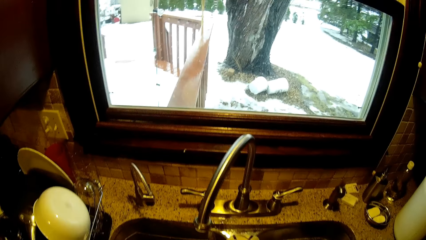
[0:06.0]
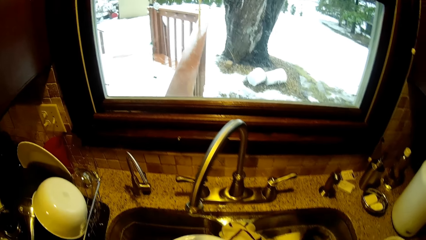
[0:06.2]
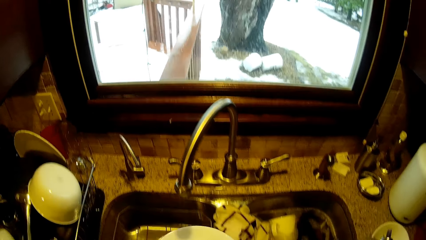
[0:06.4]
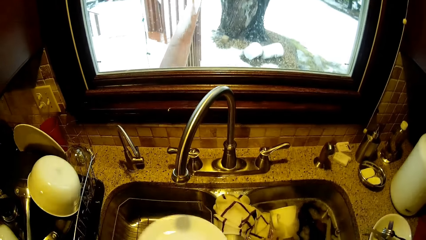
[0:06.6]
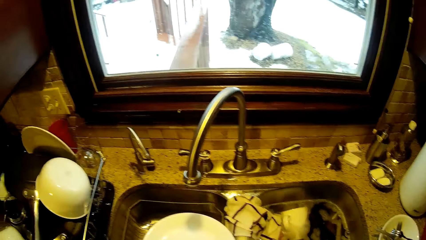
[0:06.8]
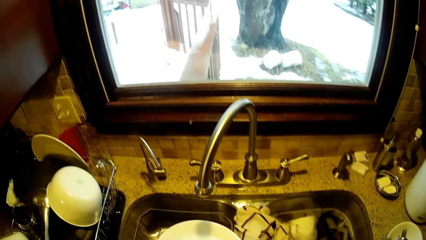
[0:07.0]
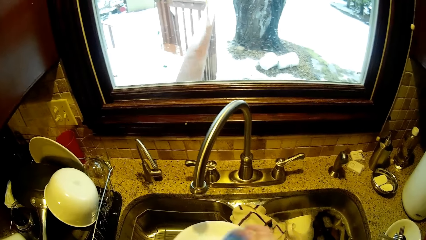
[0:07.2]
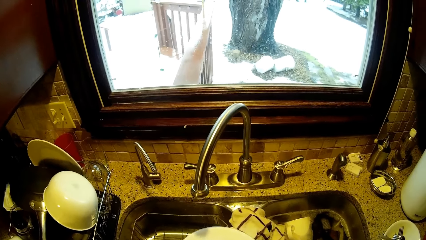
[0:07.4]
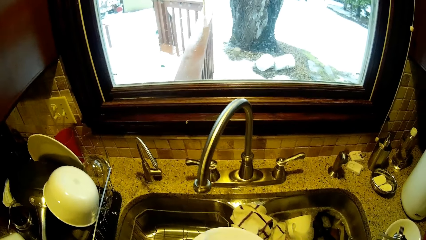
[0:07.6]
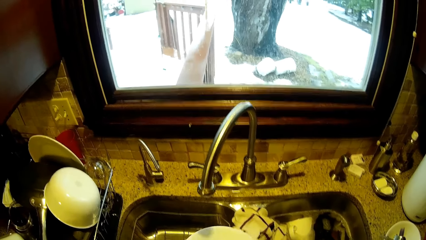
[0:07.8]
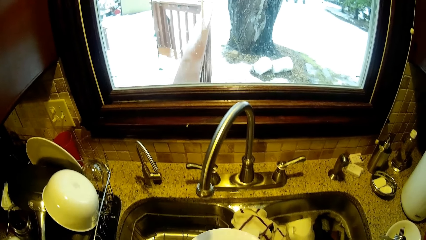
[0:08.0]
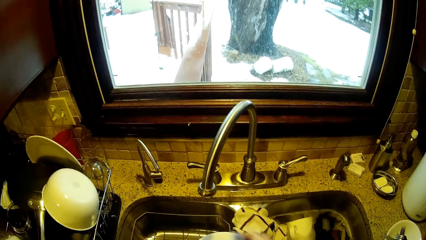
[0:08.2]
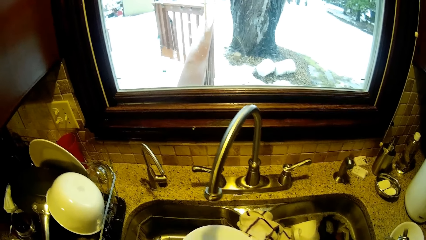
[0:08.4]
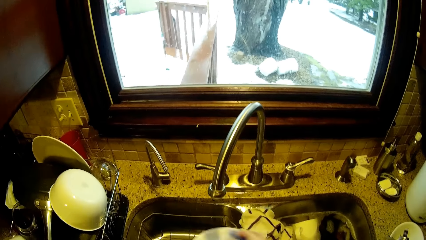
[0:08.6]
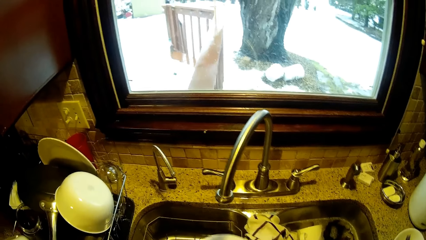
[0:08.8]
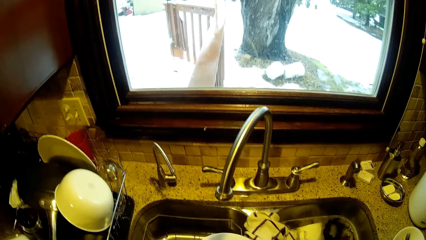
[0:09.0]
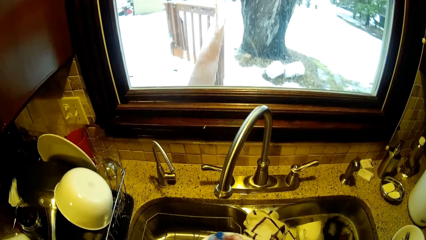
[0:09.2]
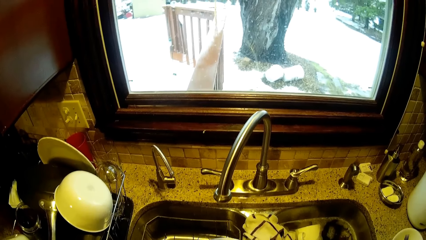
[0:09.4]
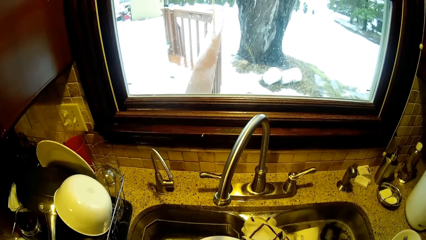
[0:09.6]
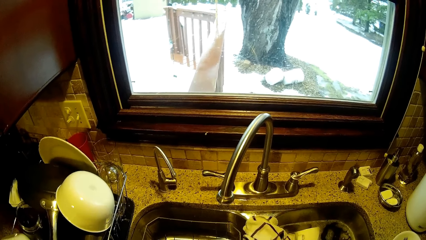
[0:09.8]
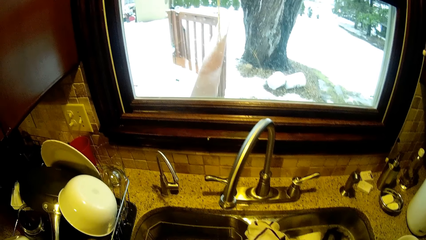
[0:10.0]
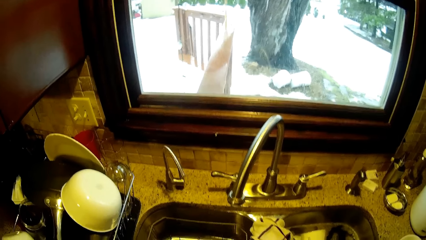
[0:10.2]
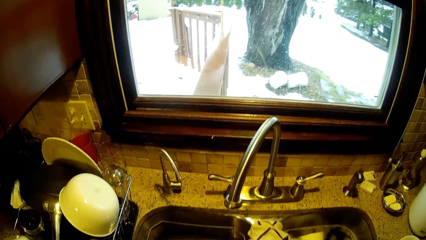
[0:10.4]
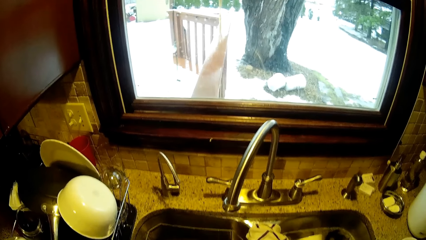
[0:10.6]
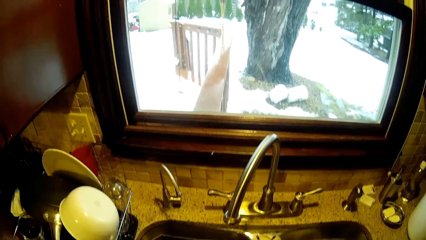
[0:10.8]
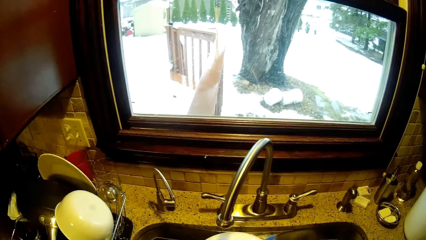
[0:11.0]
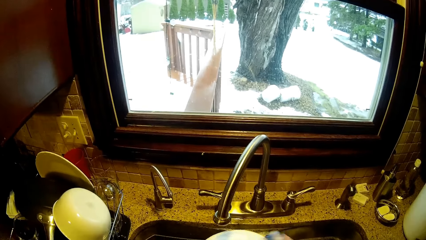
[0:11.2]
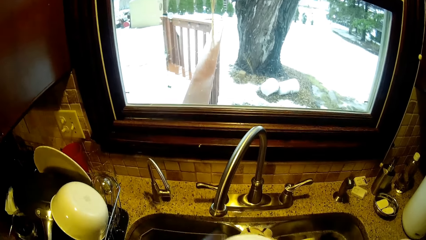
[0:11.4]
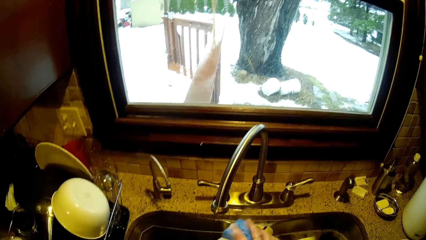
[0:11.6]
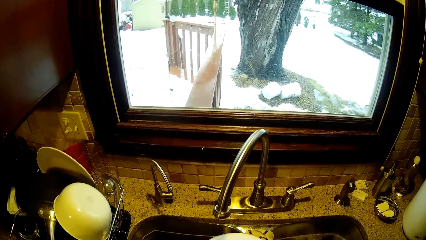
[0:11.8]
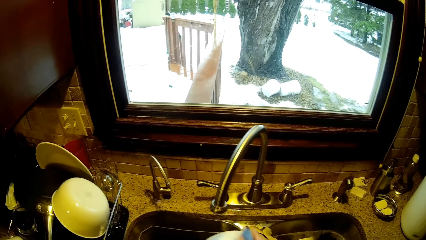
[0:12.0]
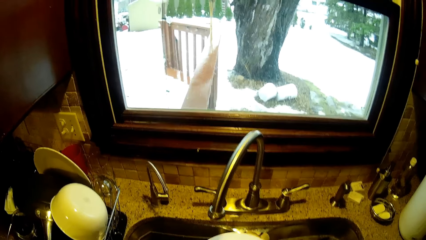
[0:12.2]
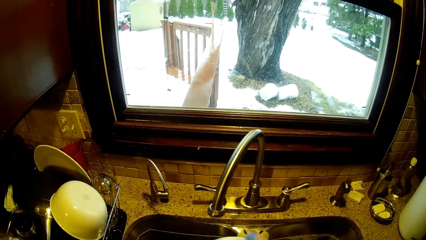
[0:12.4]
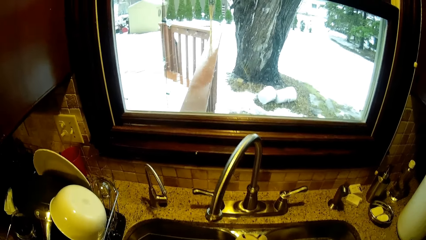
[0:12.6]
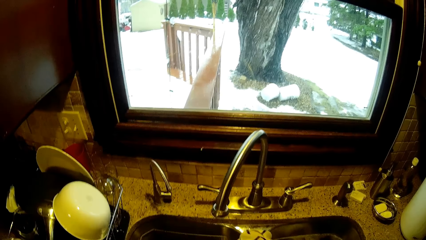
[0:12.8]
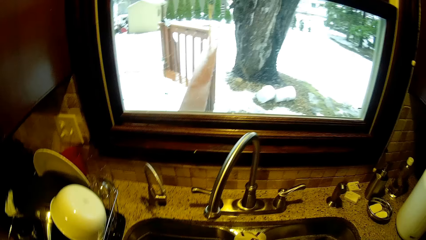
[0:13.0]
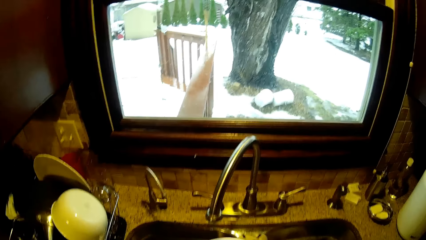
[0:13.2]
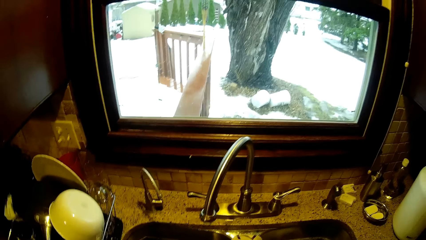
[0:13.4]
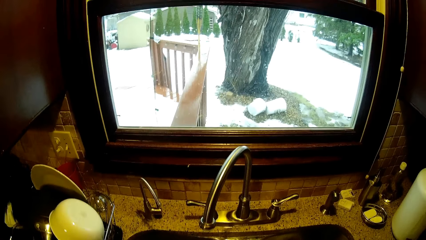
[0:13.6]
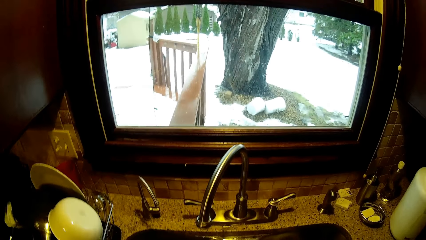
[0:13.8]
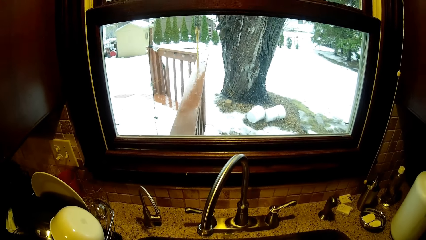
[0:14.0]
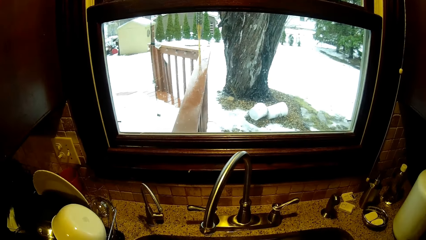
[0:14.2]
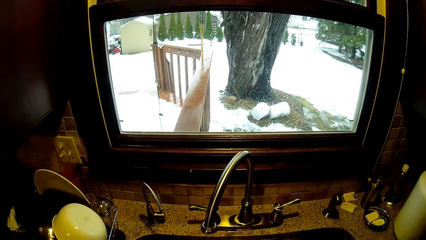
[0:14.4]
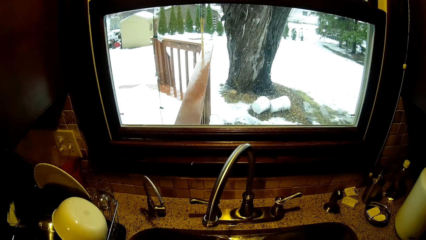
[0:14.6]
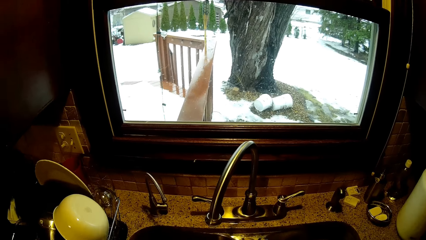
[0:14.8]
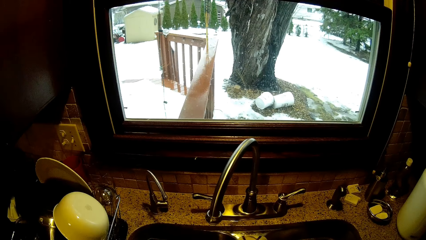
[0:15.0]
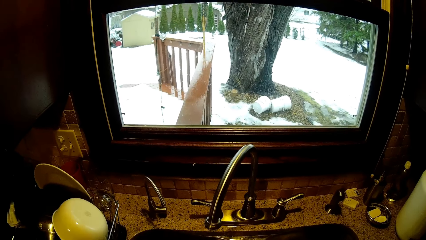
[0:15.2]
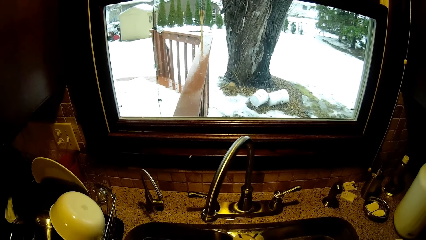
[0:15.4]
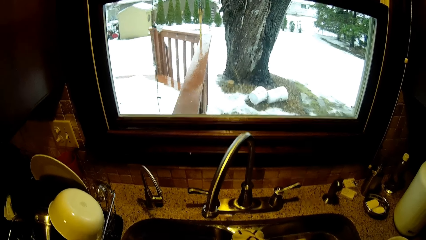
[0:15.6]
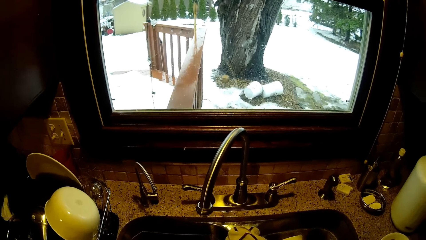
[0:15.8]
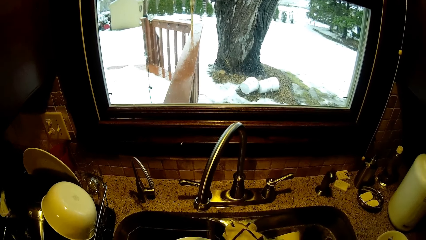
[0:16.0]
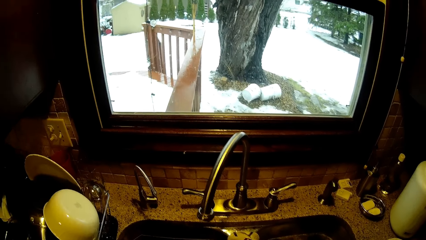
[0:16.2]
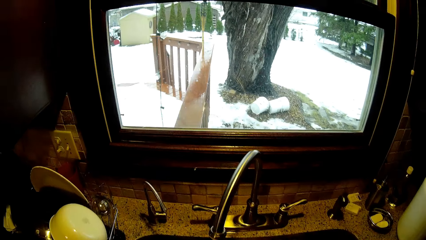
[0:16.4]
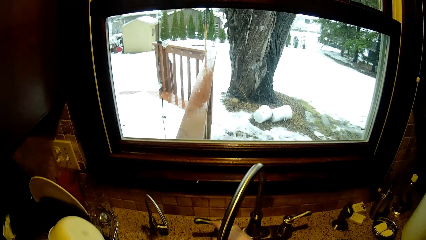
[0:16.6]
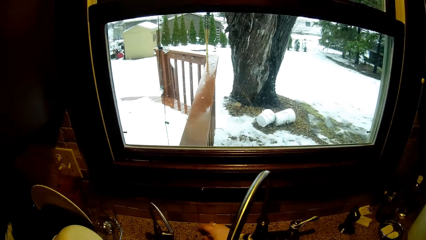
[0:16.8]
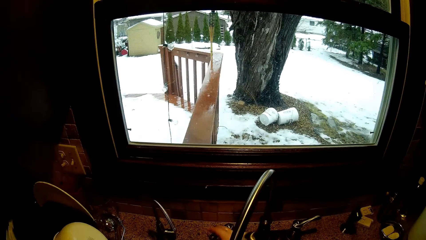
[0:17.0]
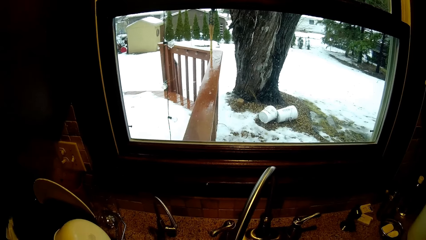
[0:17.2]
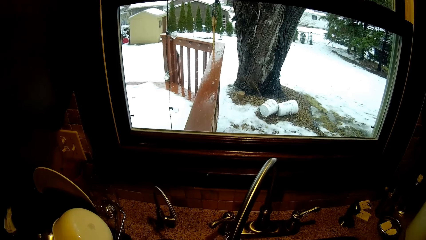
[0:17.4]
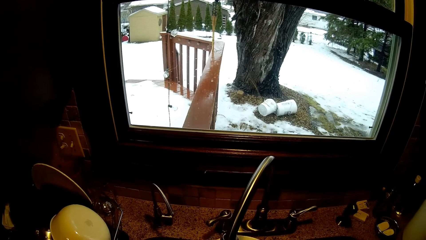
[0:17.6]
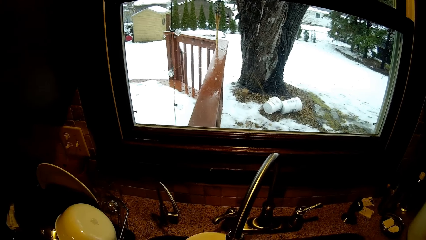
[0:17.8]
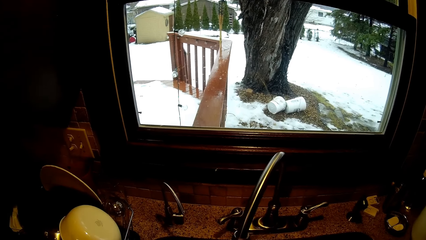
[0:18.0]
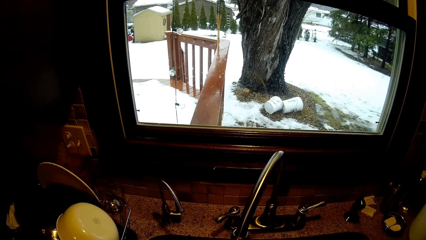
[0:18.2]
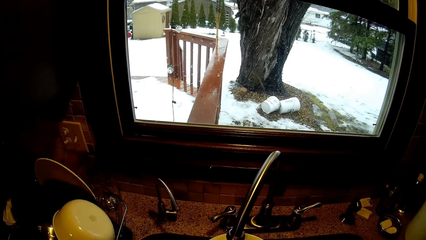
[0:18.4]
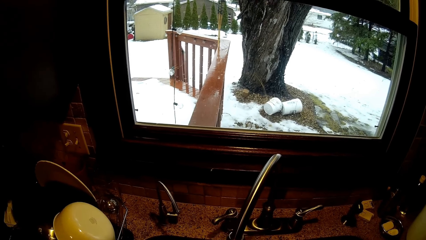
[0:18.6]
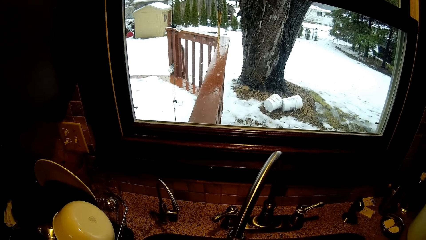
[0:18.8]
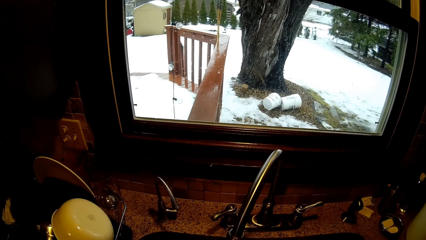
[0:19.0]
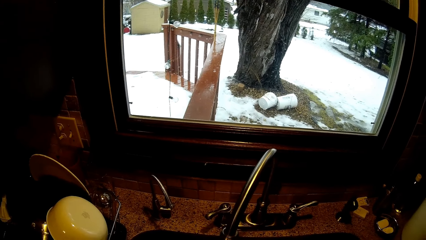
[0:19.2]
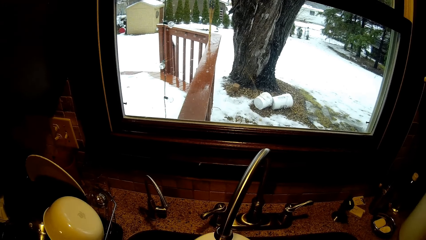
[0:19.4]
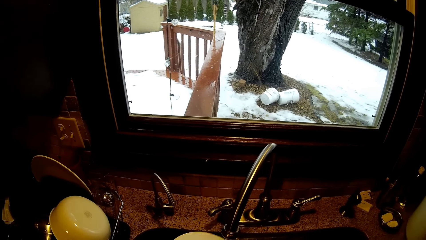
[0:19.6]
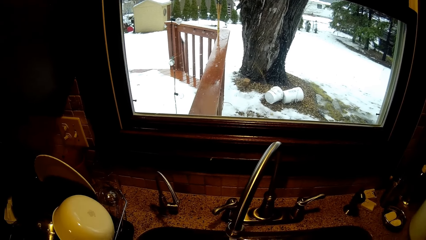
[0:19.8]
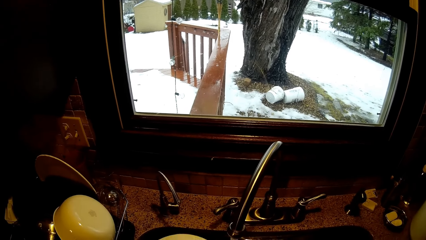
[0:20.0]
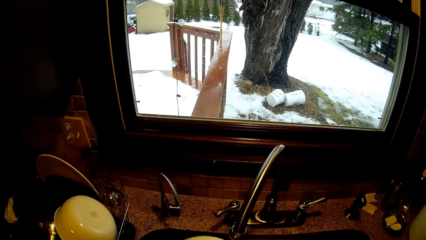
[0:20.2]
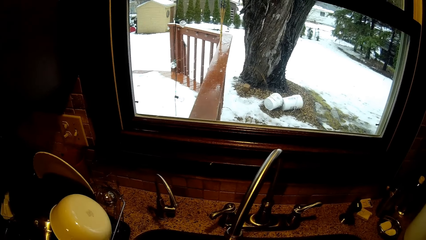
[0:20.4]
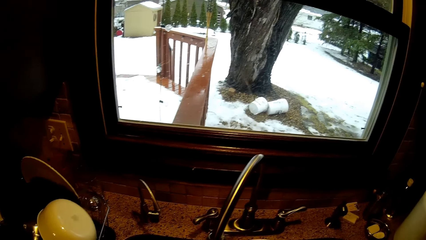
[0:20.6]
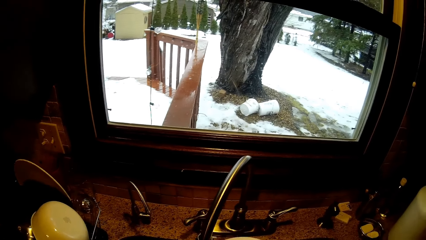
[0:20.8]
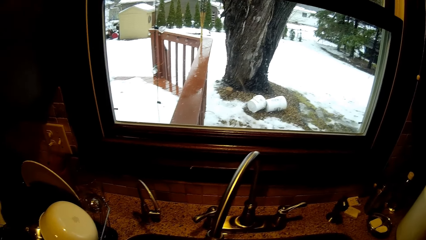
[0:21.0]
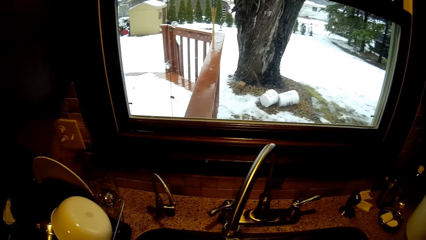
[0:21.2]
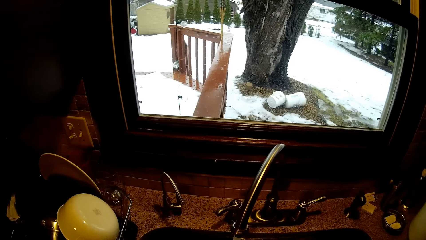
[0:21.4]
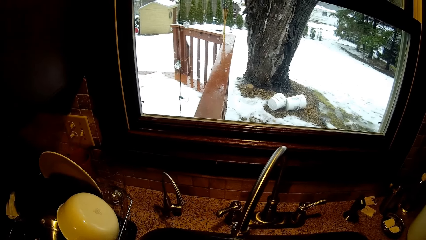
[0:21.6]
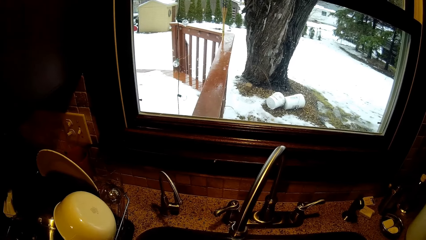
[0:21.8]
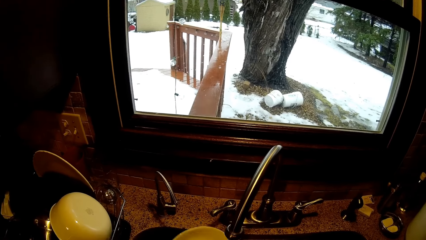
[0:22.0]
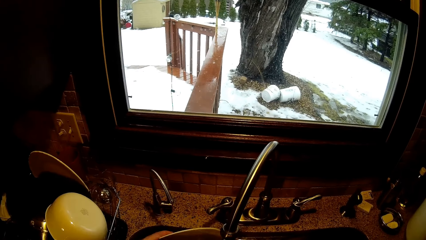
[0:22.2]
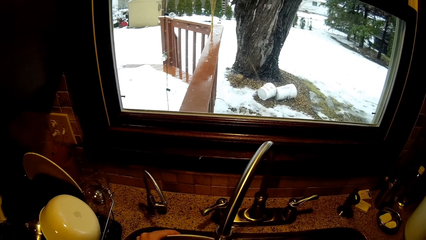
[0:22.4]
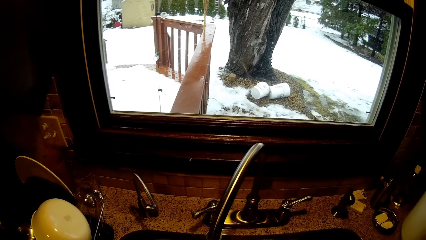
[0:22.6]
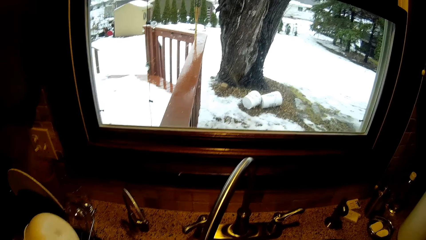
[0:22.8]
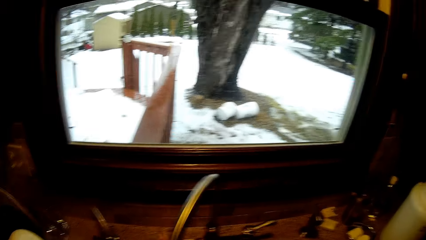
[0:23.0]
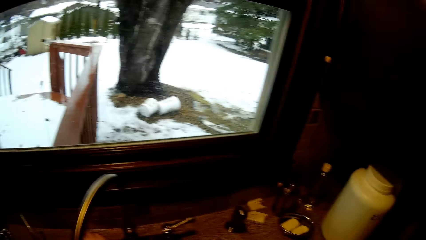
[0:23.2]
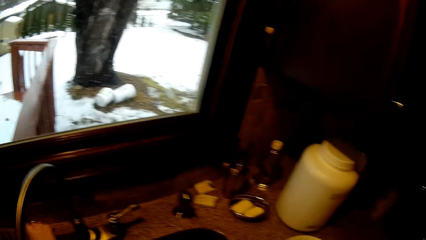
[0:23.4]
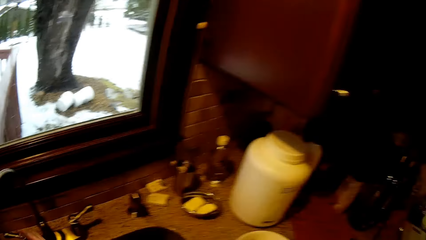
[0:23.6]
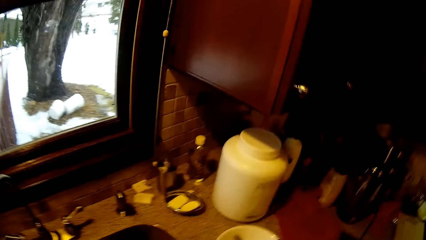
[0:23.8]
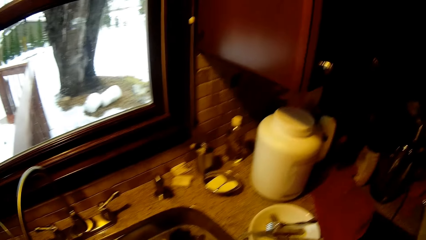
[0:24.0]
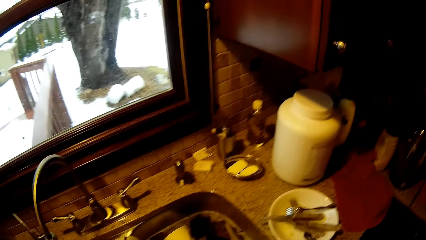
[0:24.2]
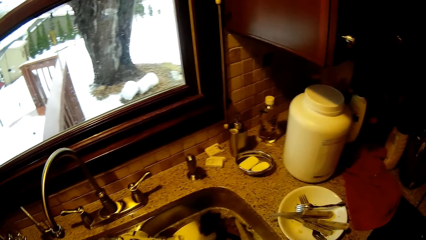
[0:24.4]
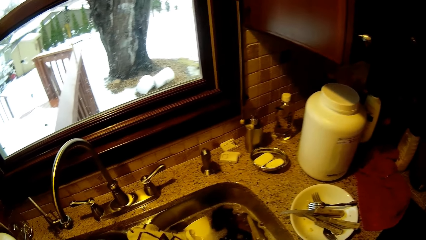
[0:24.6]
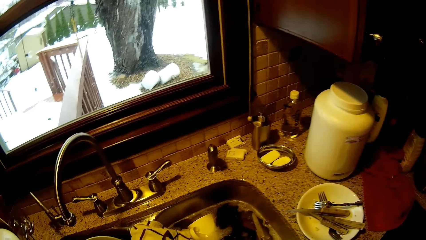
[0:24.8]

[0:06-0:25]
The camera wearer cleans the plate. They open the tap. They rinse the plate.
